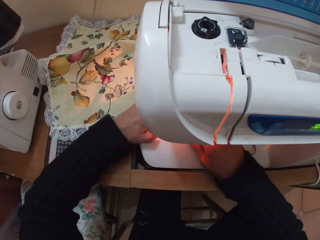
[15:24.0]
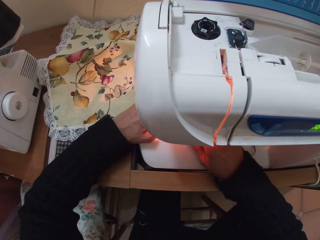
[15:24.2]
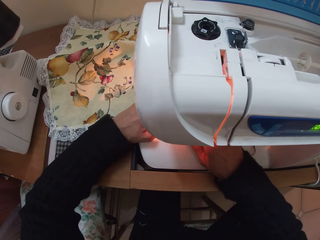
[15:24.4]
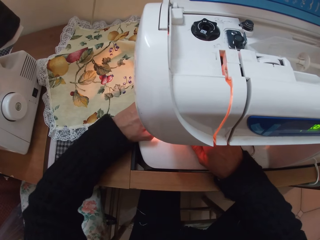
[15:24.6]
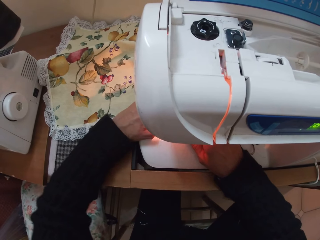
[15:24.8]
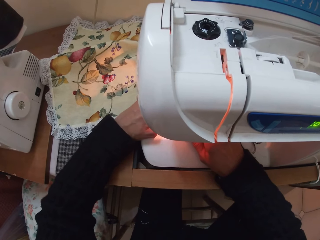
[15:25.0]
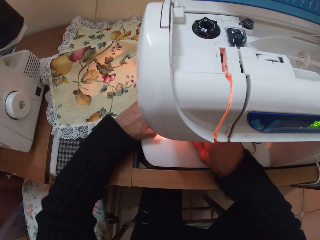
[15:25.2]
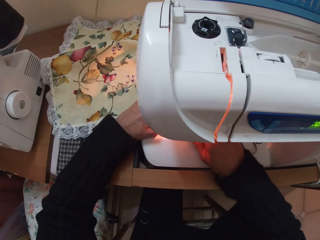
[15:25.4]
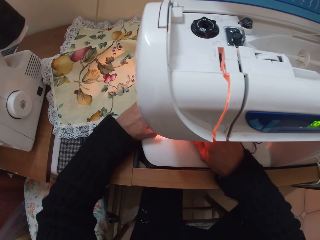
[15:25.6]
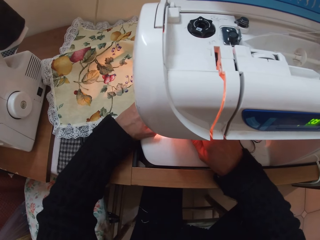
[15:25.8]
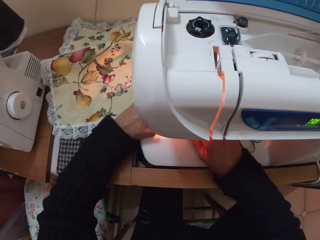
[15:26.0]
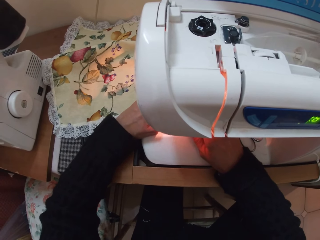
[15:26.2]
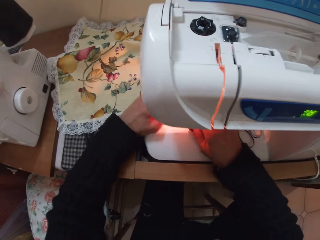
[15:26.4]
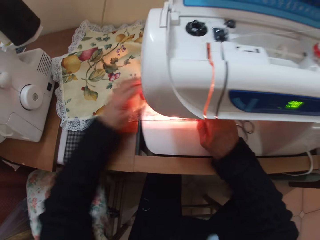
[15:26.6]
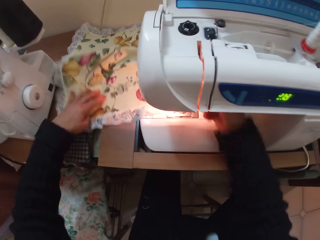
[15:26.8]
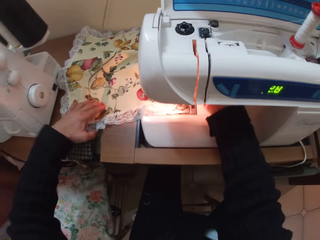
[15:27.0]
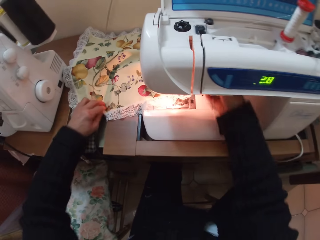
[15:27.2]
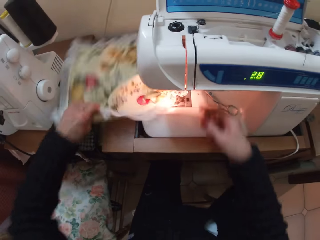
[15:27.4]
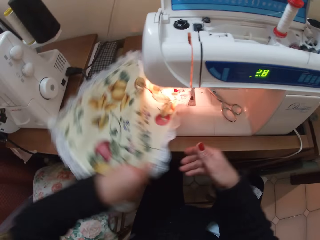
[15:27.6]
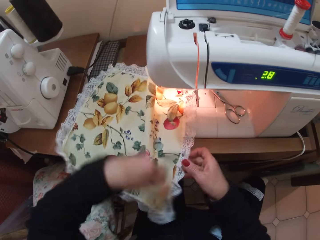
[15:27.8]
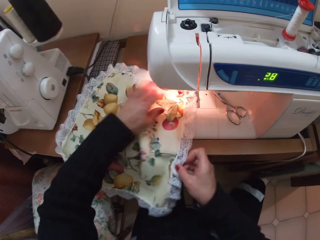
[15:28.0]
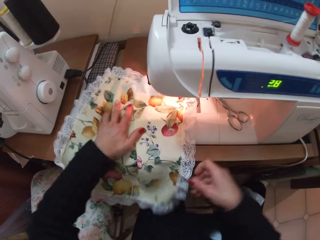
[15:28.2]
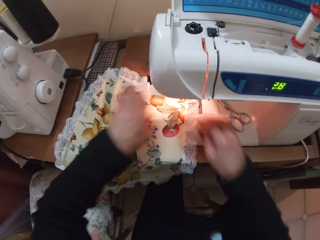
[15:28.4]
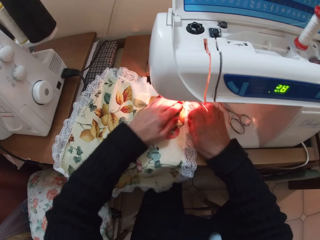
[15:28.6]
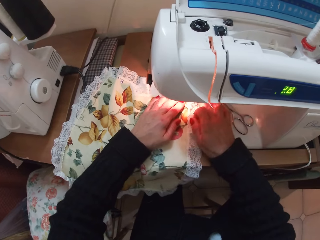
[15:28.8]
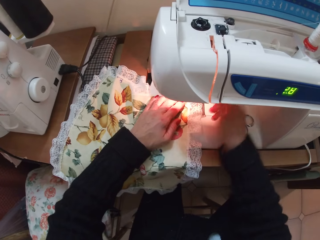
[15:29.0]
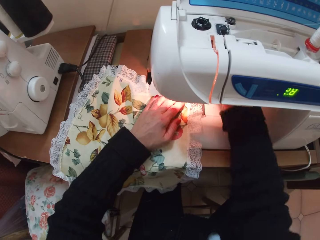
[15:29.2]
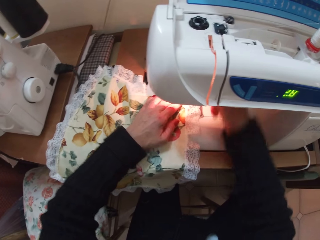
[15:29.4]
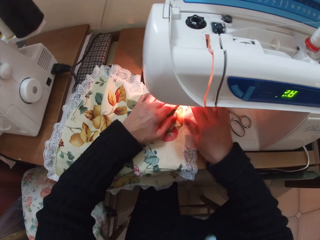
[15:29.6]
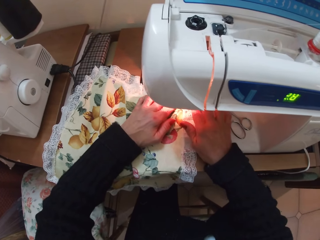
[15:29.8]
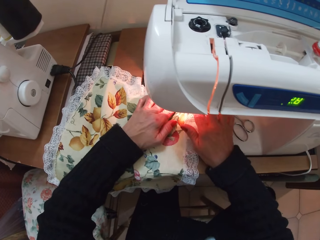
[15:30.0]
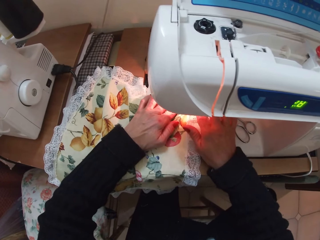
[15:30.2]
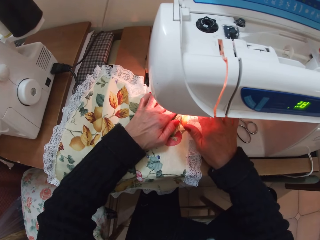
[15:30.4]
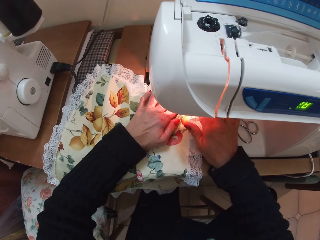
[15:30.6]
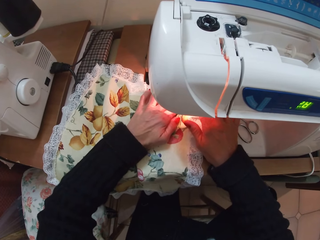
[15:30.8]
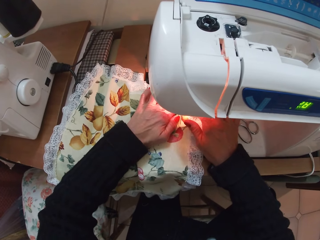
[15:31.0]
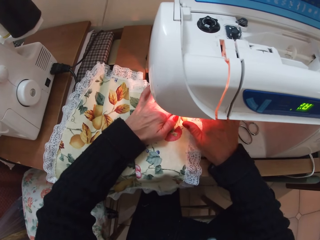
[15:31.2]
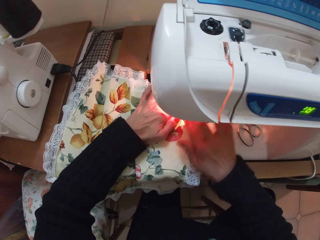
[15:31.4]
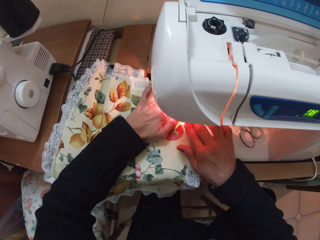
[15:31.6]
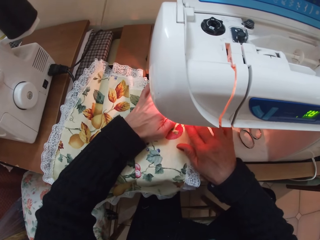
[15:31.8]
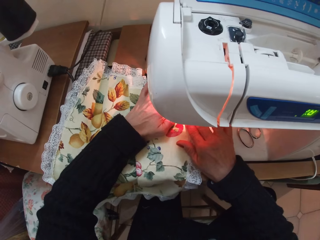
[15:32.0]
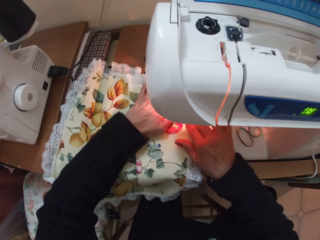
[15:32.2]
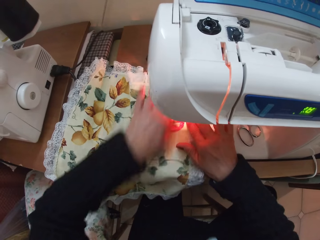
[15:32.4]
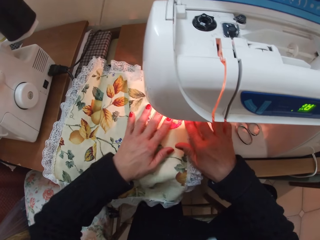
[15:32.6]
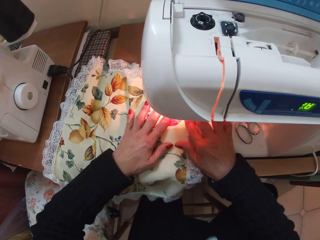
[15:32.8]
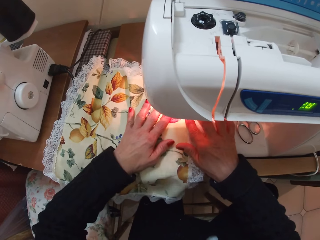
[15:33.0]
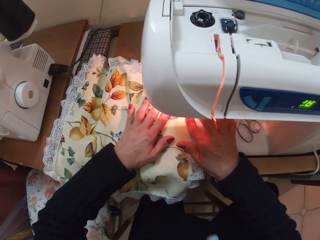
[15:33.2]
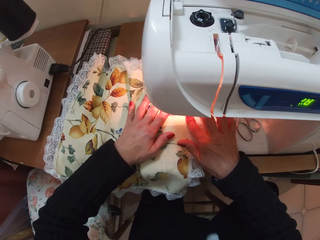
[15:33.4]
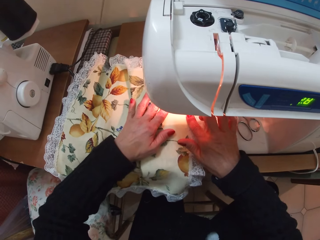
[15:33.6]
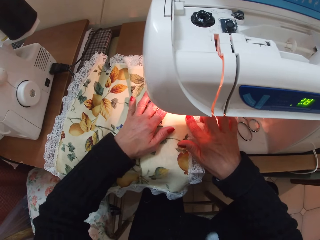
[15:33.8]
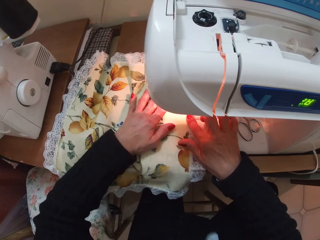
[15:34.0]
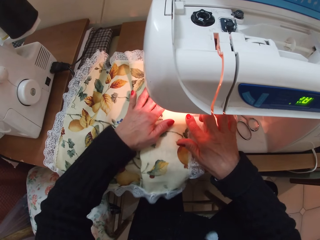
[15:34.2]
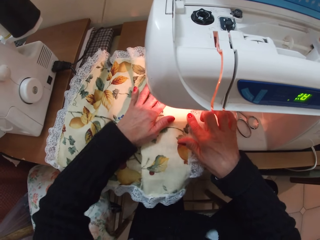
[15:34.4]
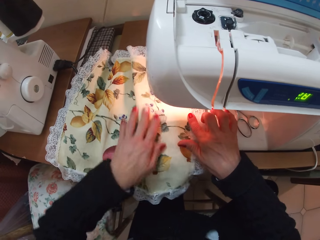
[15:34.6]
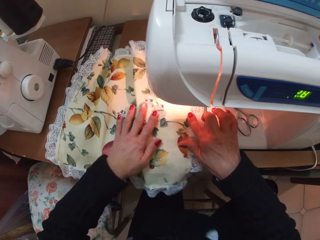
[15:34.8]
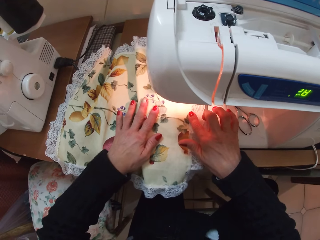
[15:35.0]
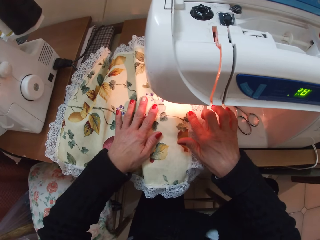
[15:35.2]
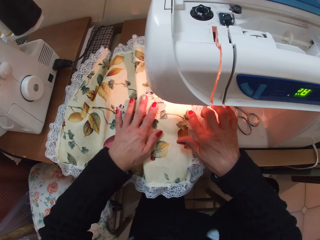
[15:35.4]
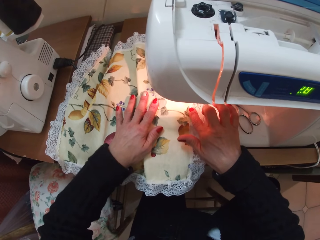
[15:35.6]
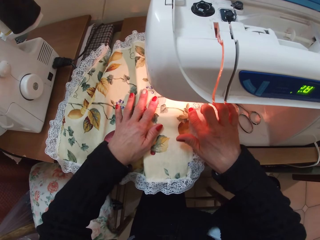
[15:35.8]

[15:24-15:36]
The camera wearer turns the fabric. They sew the fabric with the sewing machine.

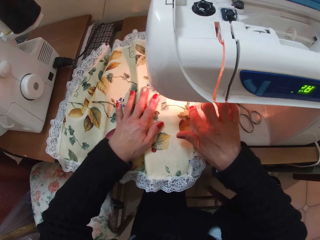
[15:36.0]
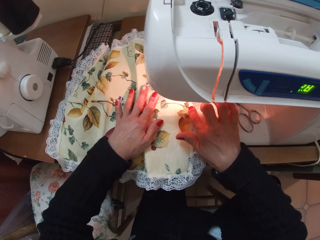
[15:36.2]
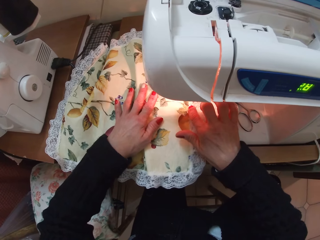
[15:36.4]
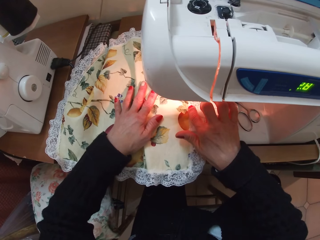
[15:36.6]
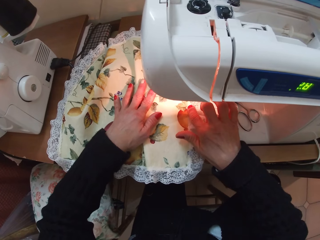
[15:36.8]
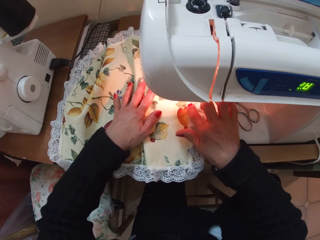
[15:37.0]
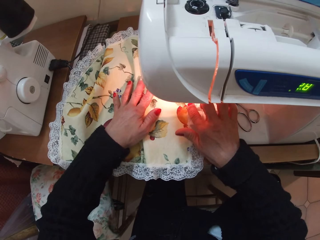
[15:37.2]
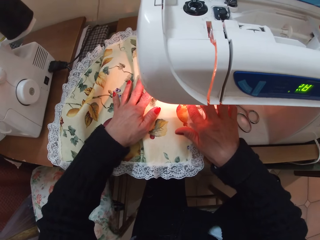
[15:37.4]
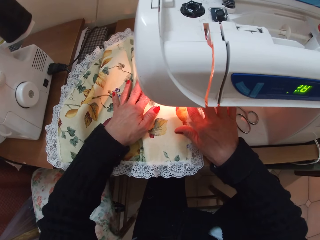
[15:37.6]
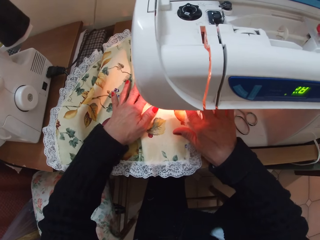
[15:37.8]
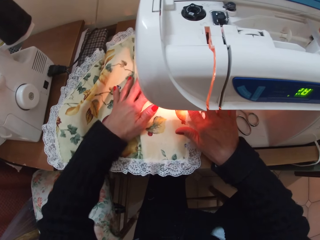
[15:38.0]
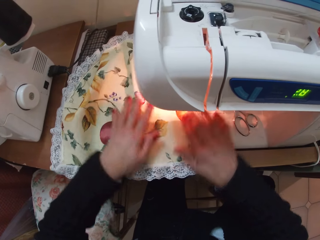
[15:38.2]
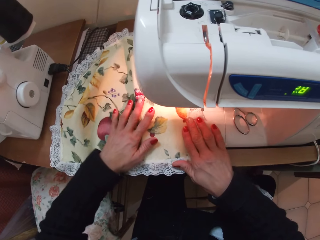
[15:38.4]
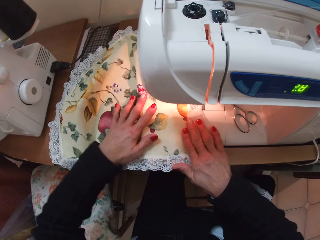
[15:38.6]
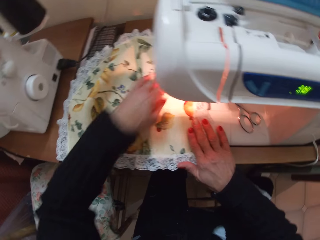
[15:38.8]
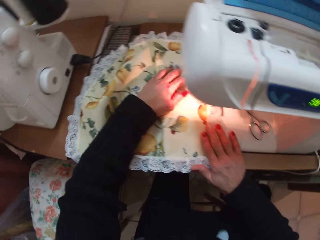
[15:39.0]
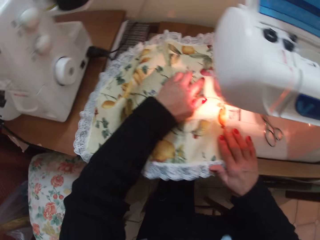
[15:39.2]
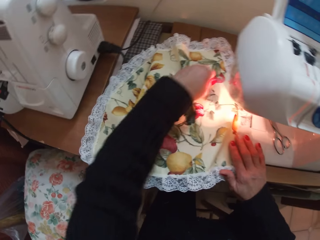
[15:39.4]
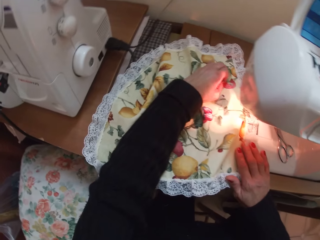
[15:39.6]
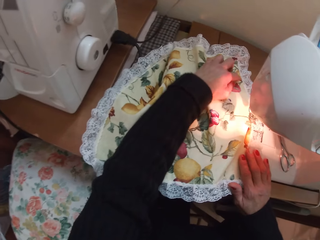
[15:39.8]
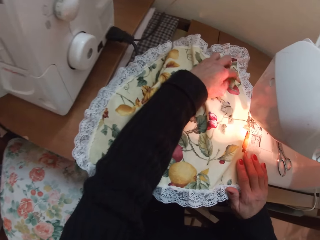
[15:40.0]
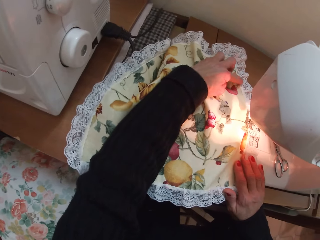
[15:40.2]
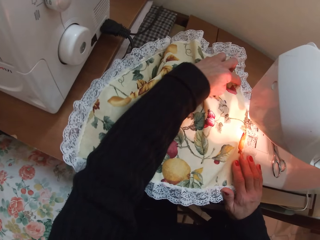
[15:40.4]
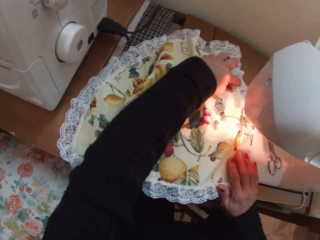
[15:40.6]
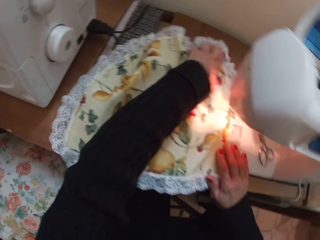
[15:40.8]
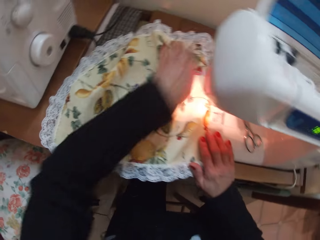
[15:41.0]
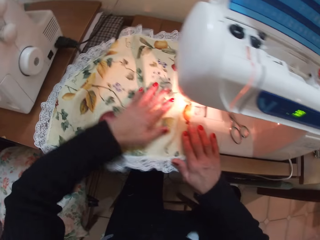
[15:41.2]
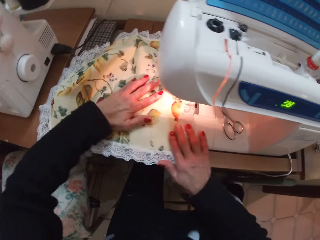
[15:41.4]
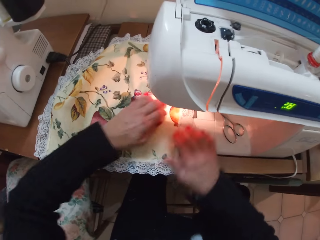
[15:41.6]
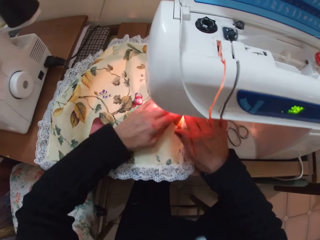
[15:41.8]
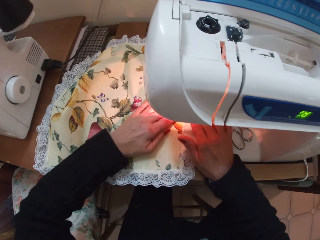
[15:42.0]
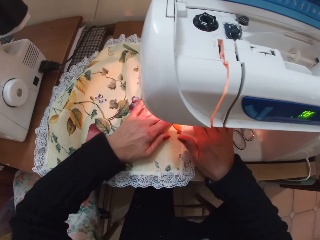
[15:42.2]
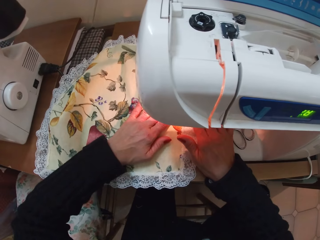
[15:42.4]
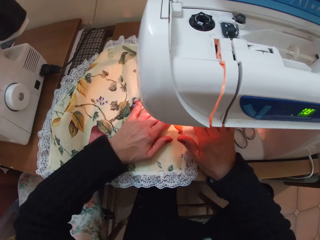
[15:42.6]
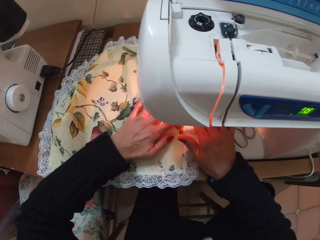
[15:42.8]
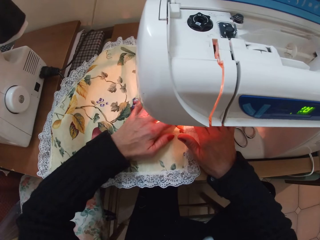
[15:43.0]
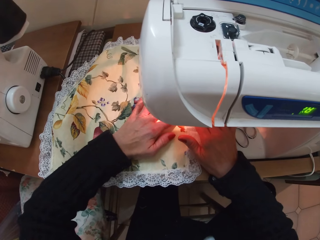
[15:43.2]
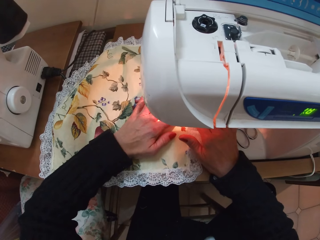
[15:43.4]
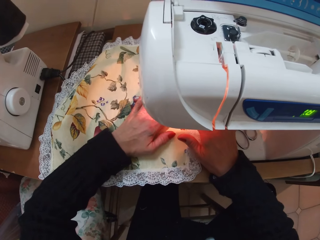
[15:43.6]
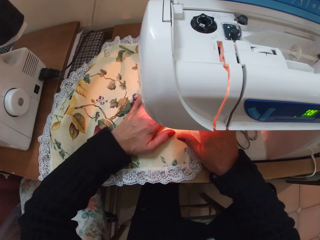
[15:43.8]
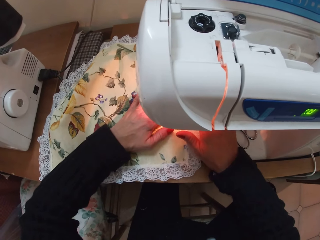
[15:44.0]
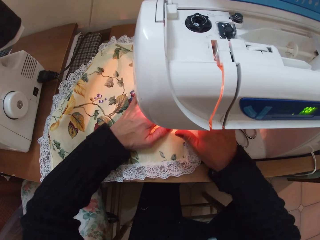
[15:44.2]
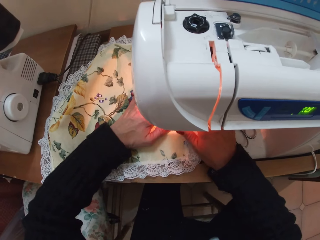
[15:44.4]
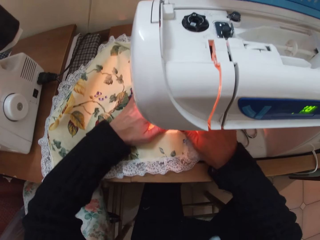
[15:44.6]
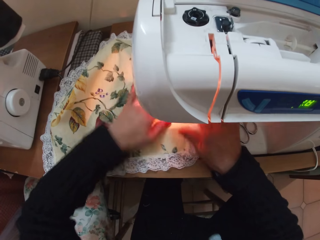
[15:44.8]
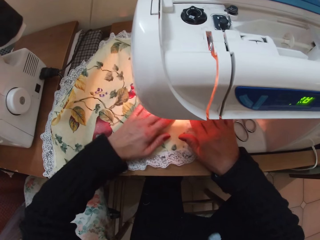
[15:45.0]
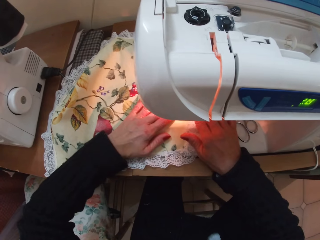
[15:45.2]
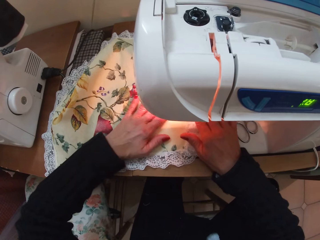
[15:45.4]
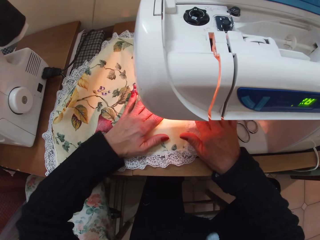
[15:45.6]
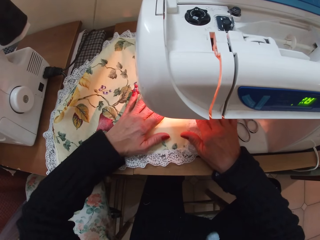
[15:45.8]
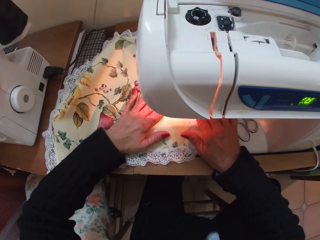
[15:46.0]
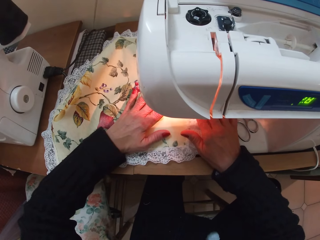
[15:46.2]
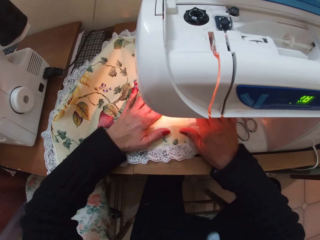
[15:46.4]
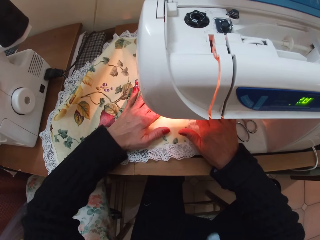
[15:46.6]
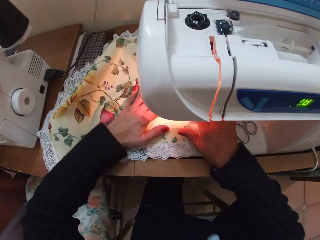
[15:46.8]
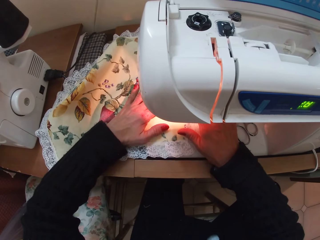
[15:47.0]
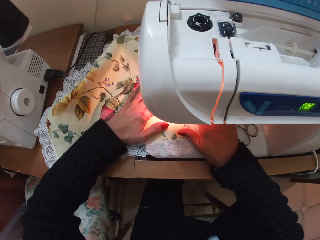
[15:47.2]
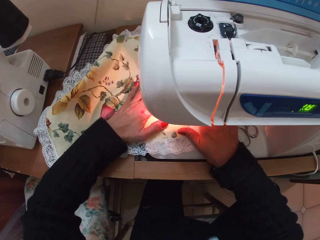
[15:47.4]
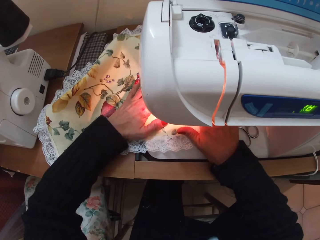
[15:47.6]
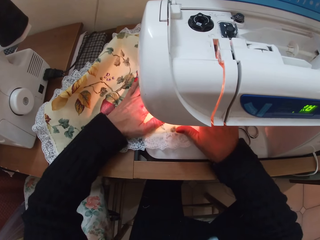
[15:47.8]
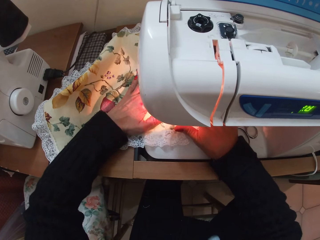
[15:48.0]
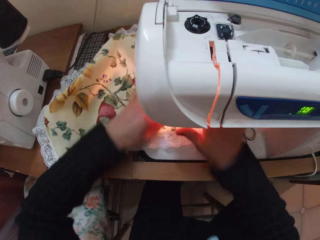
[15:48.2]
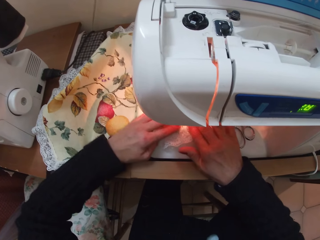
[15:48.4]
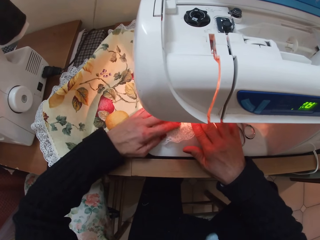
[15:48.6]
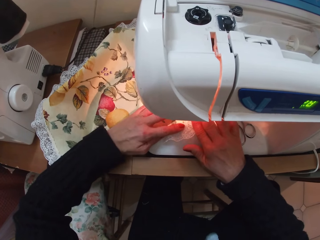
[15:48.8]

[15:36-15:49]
The camera wearer adjusts the fabric again. They touch the piece of cloth. They sew the fabric with the sewing machine.
